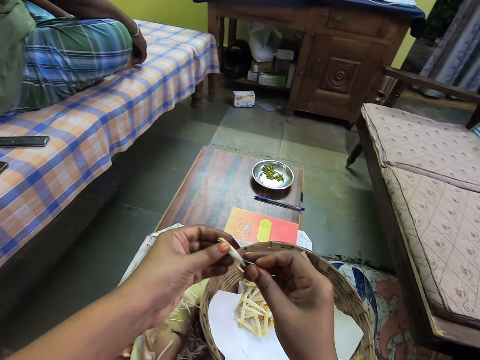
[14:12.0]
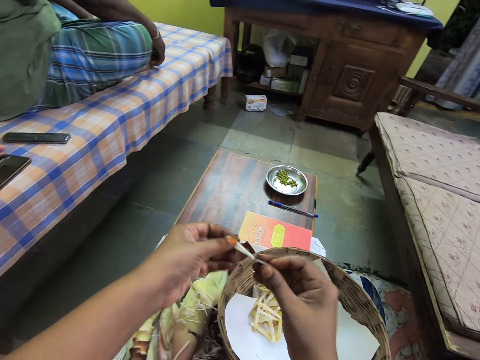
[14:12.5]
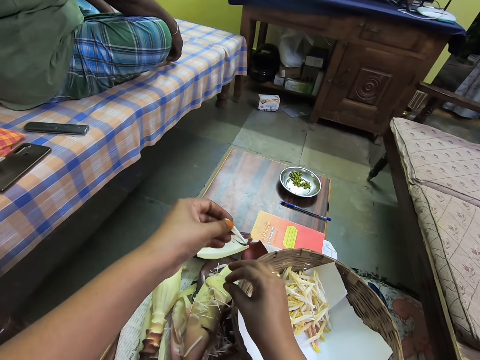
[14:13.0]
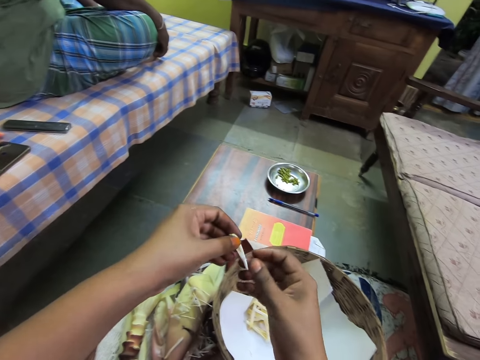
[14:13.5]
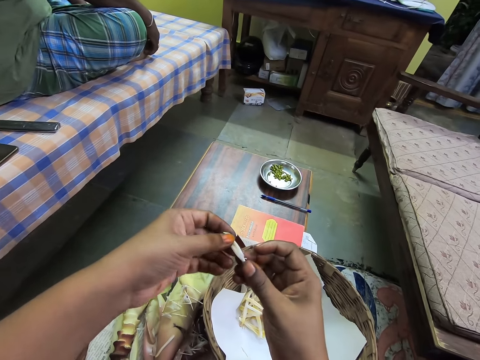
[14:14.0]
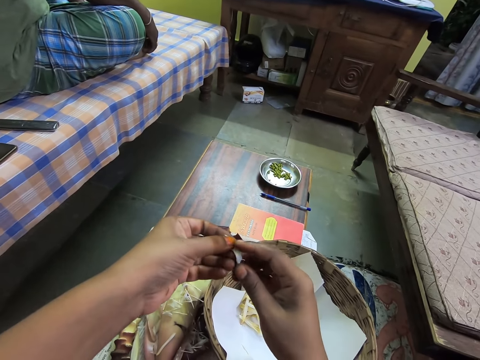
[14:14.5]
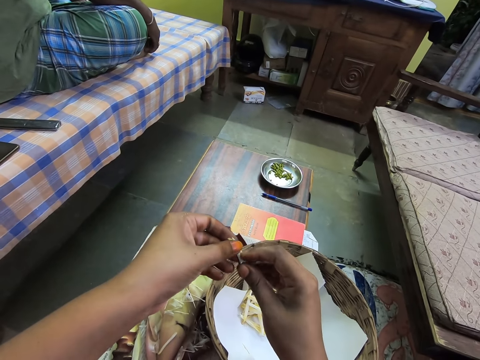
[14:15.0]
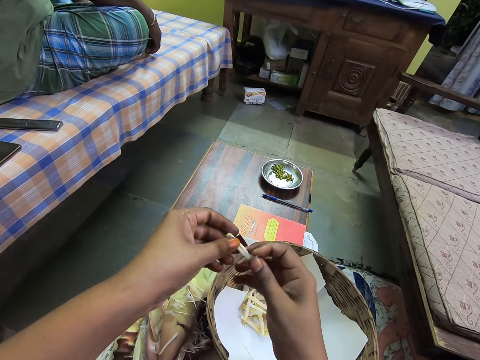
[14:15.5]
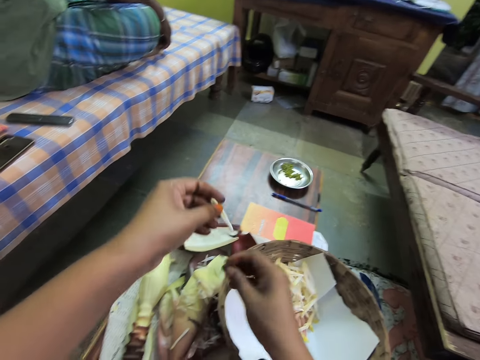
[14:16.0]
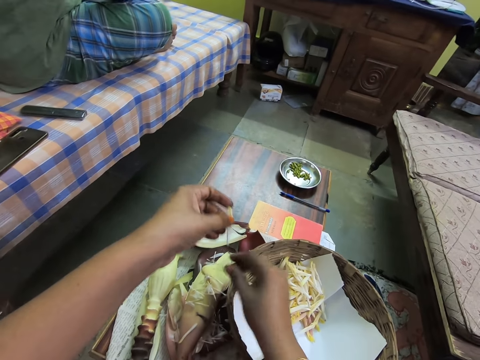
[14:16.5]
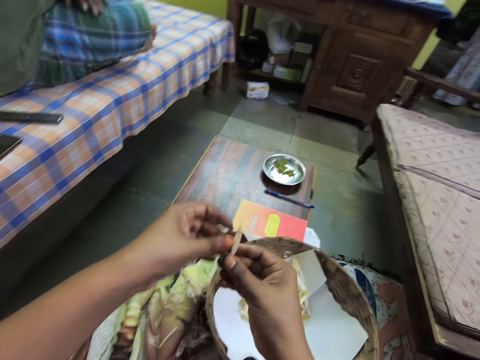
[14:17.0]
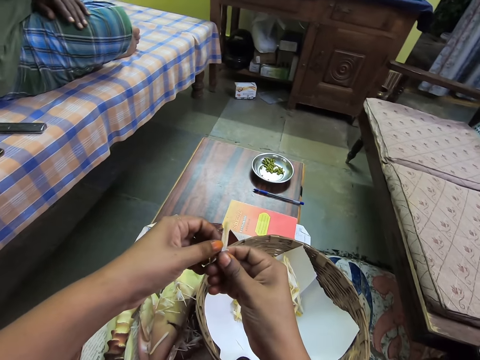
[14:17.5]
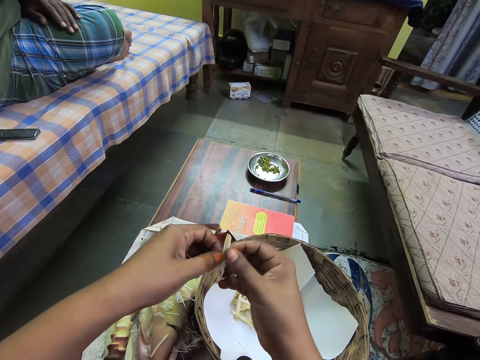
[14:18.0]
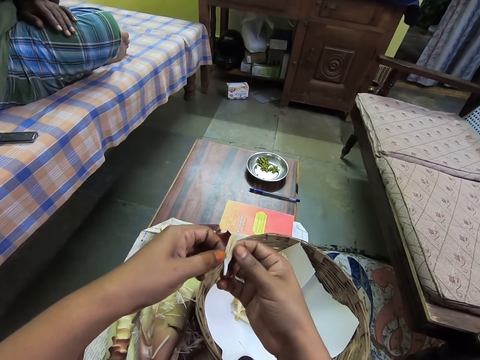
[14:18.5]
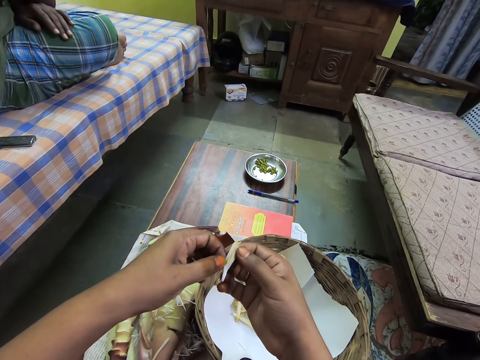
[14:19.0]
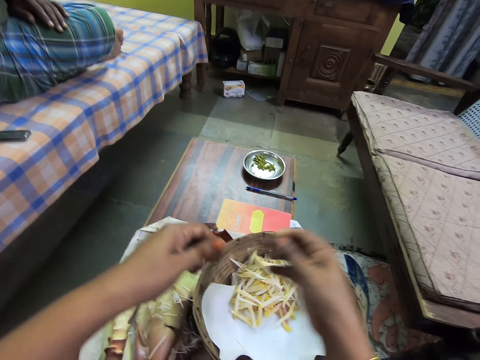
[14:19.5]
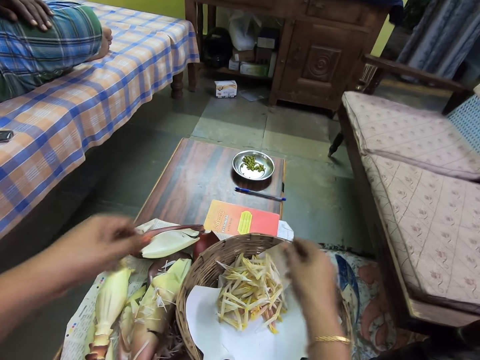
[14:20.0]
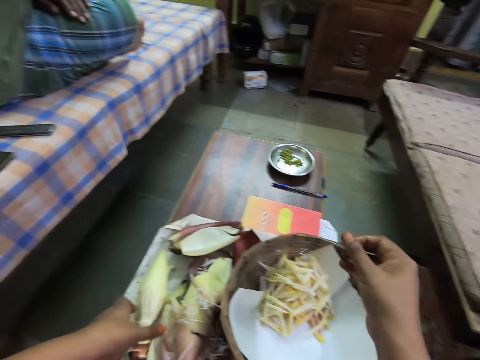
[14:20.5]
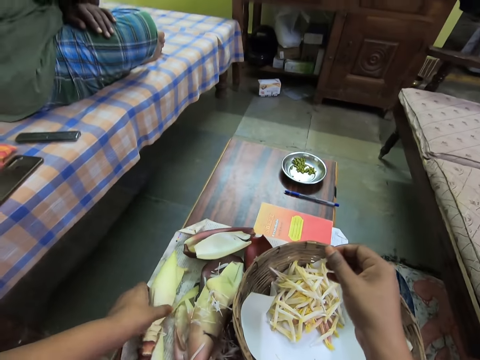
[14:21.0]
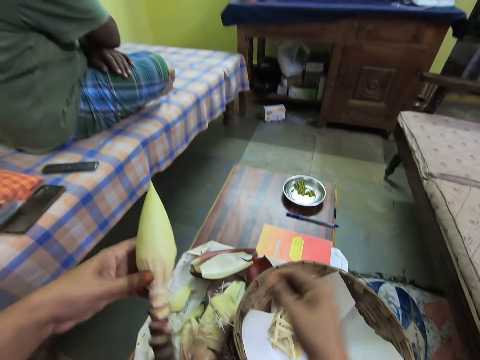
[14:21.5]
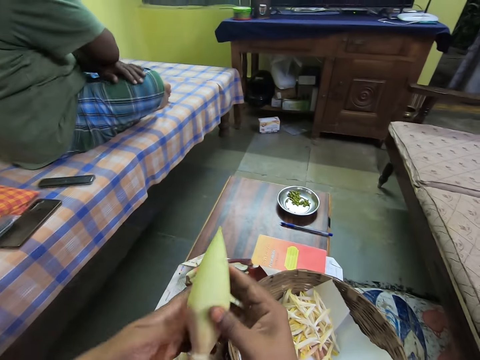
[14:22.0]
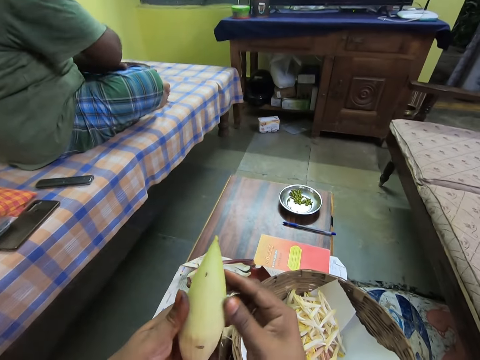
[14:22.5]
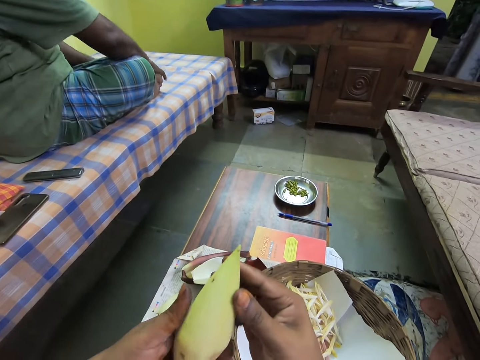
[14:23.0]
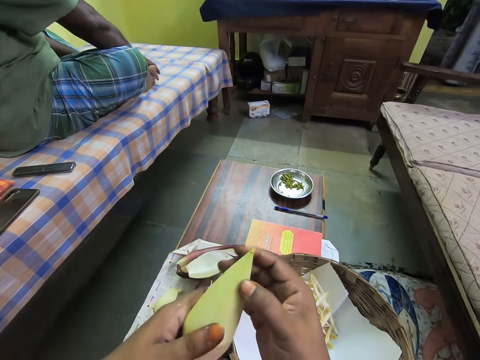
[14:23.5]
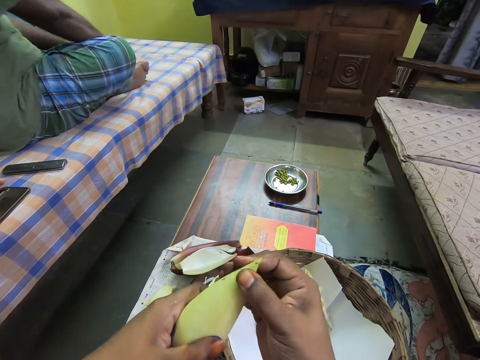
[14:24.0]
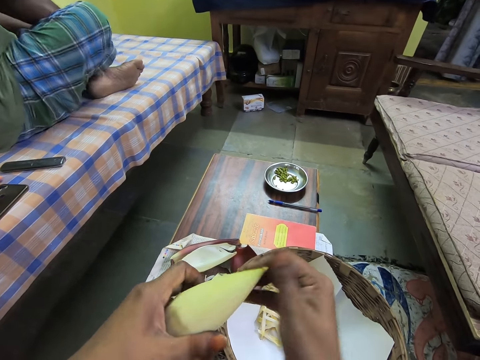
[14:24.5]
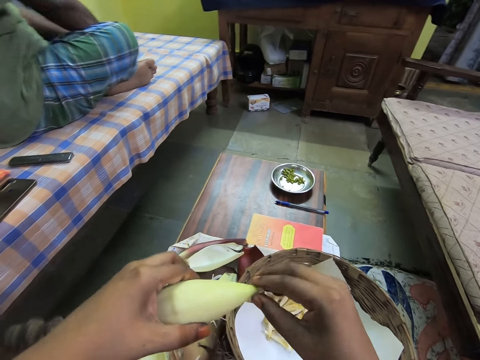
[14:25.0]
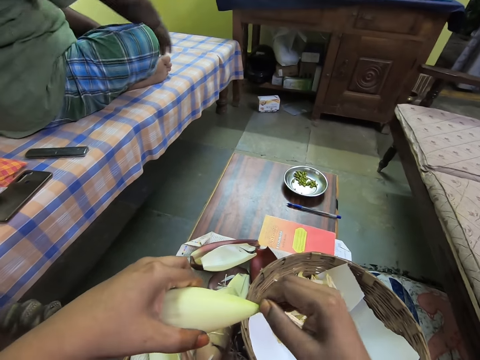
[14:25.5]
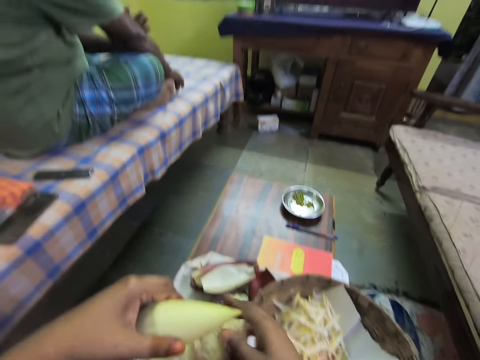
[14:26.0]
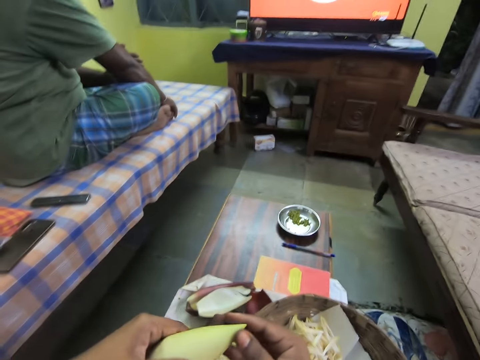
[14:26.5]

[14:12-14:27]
The camera wearer drops a filament or banana petals on the table with her right hand. She looks at the banana petals on her hand. A man interacts with the camera wearer. The camera wearer drops the flower bud or banana petals in the basket with her right hand. She picks the banana petals from the plant with her left hand. She peels the flower bud with both hands. She holds the banana core with her hands.

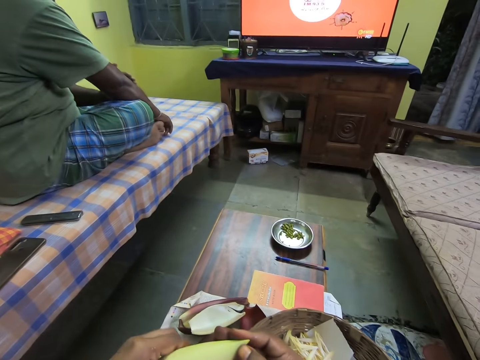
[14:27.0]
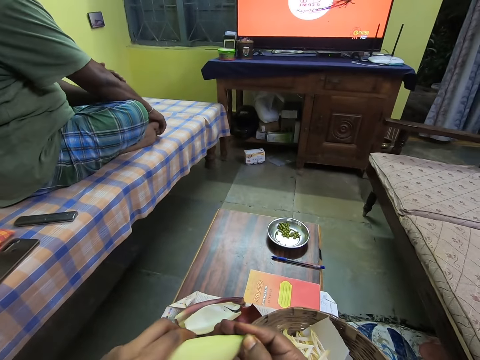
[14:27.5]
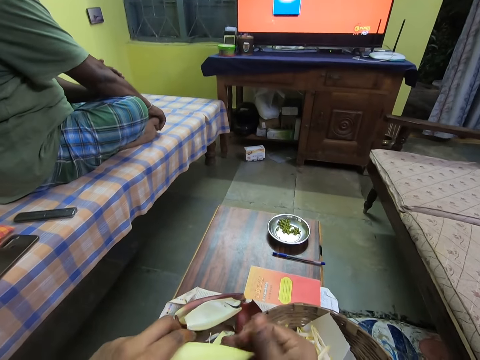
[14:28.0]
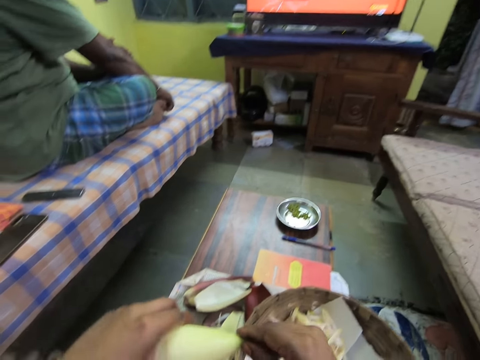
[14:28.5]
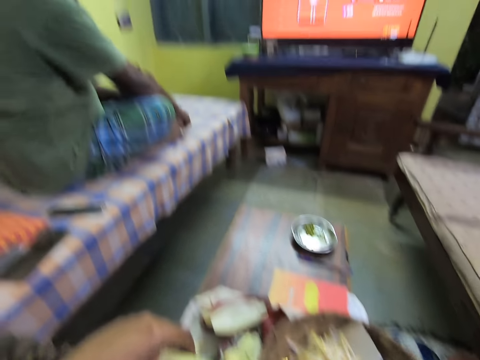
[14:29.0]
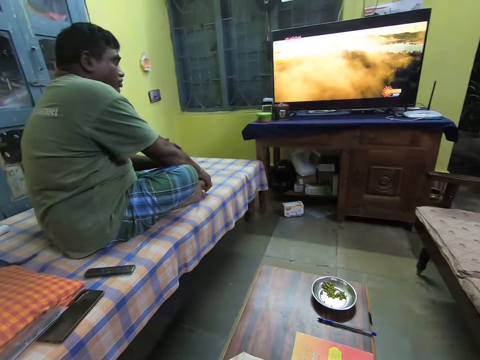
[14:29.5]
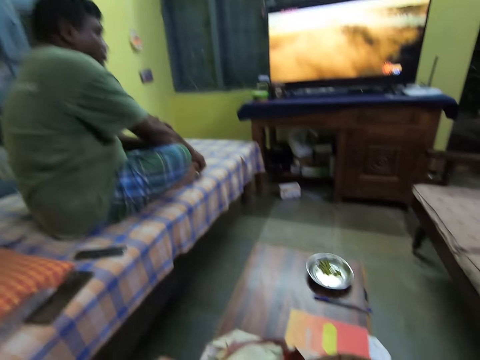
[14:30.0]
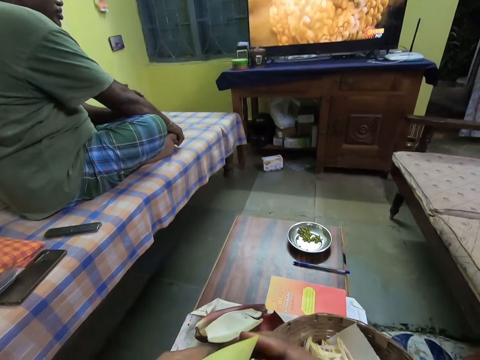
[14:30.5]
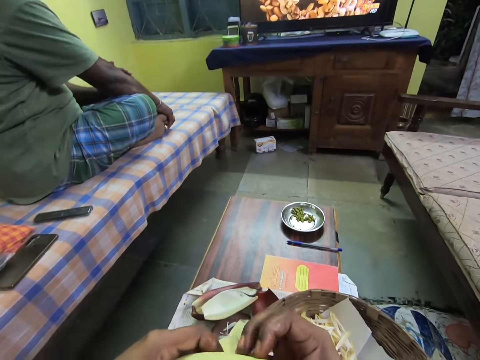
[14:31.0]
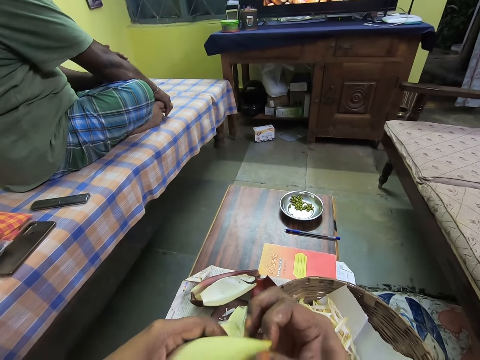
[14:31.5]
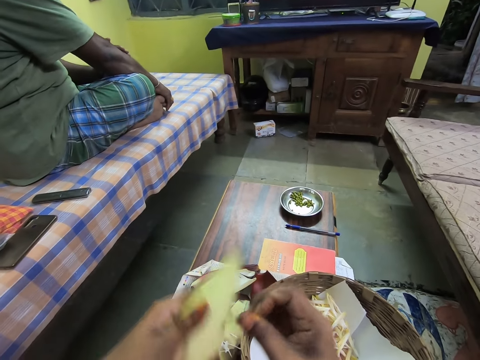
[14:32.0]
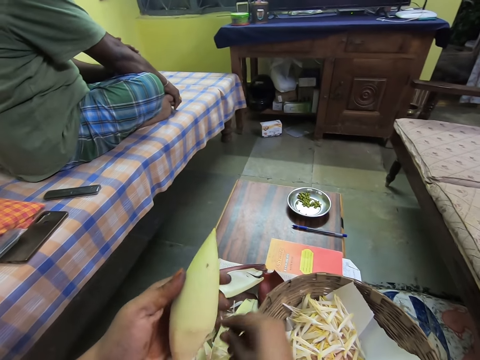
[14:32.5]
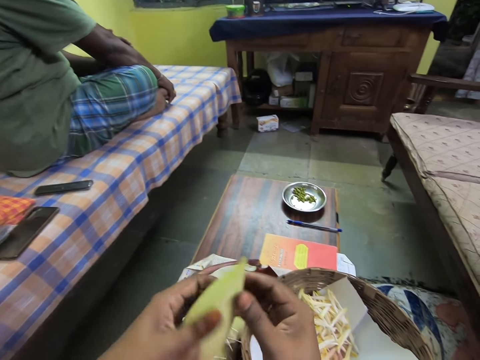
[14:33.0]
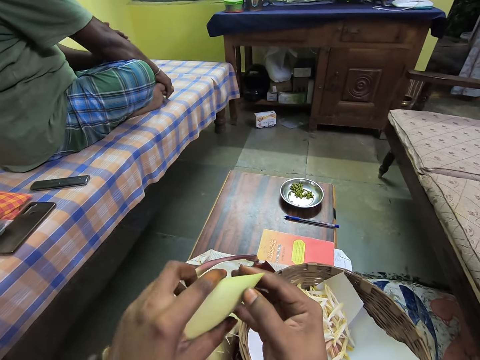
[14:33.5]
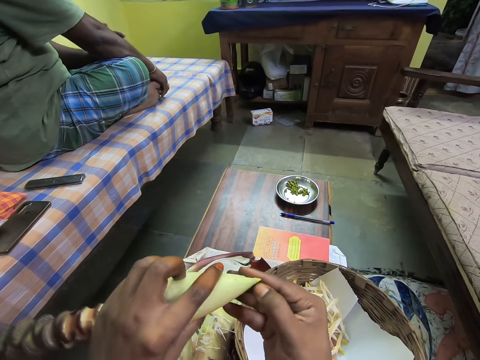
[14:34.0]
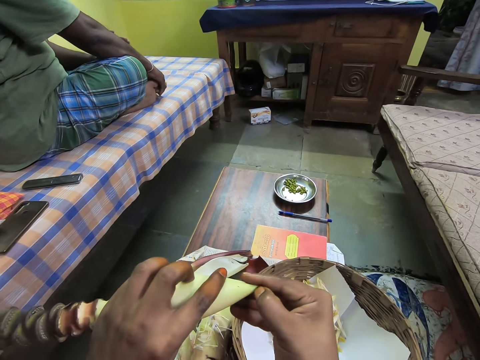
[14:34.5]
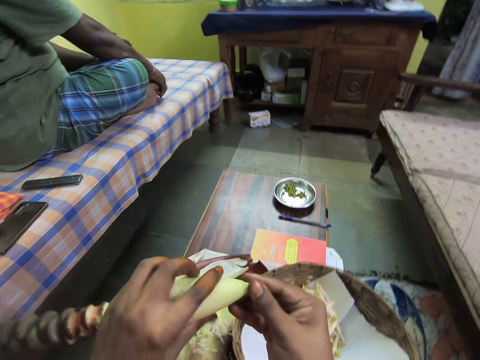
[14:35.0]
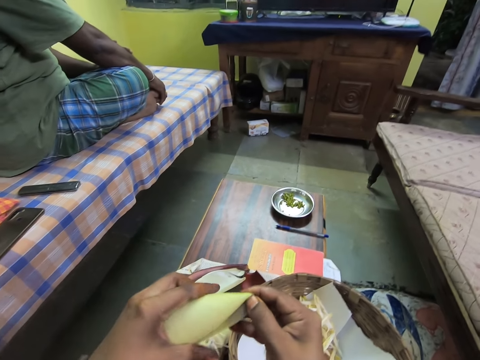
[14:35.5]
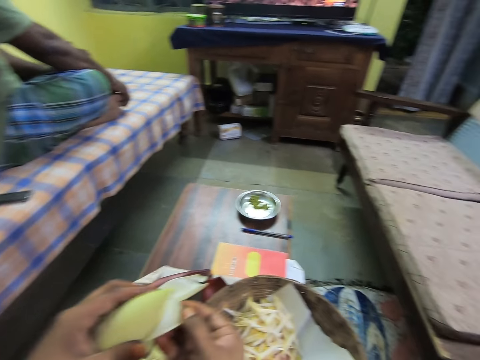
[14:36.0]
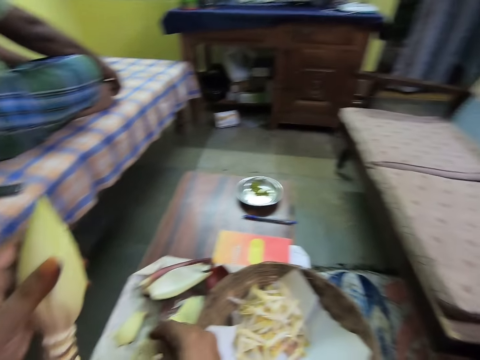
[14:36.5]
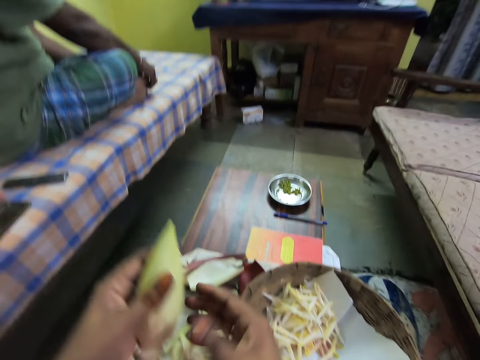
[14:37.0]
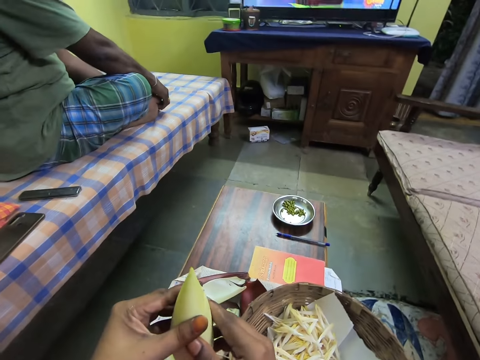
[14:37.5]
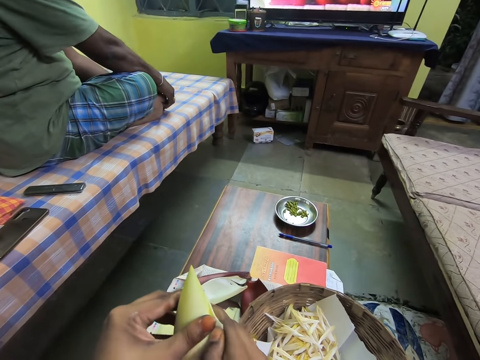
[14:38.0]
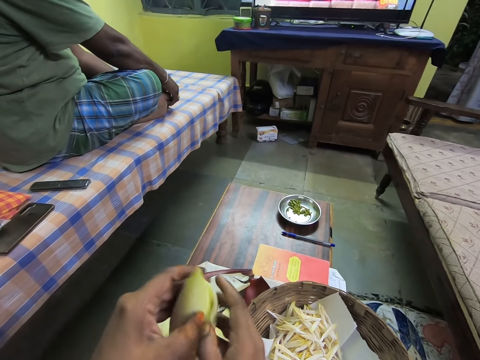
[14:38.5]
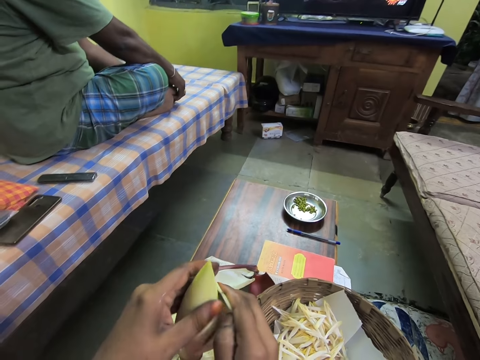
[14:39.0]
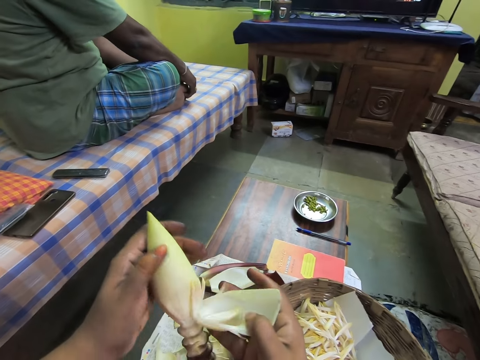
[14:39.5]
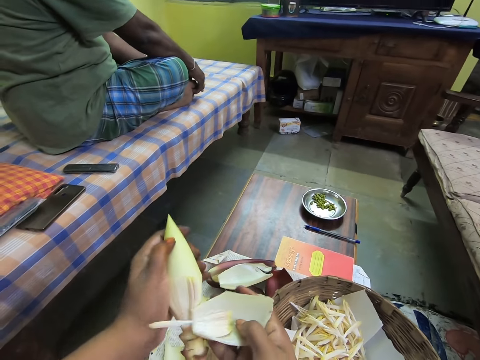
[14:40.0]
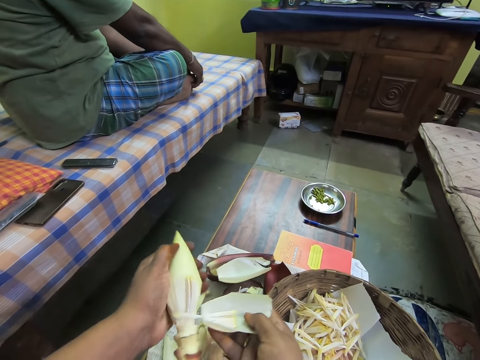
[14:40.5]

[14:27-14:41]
The camera wearer drops the banana petals with her right hand. They peel the banana petals with his hands.
